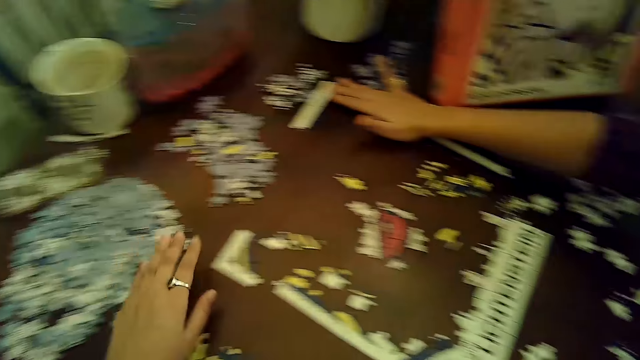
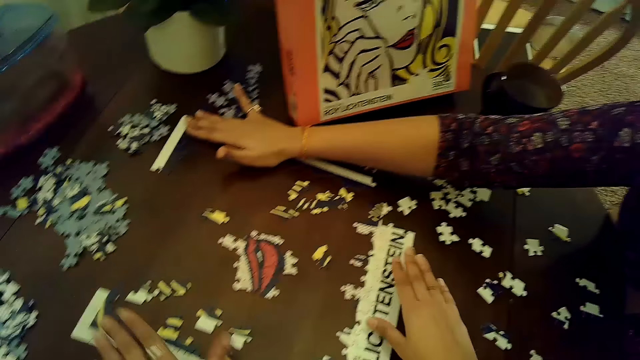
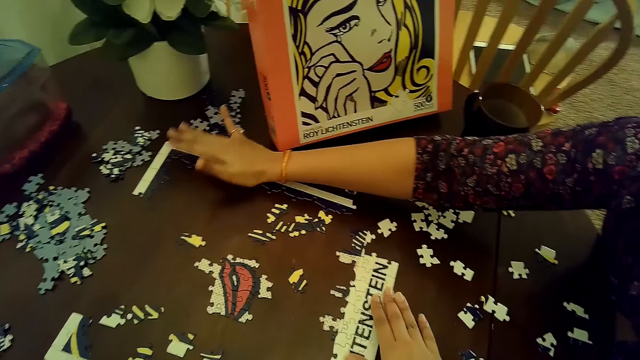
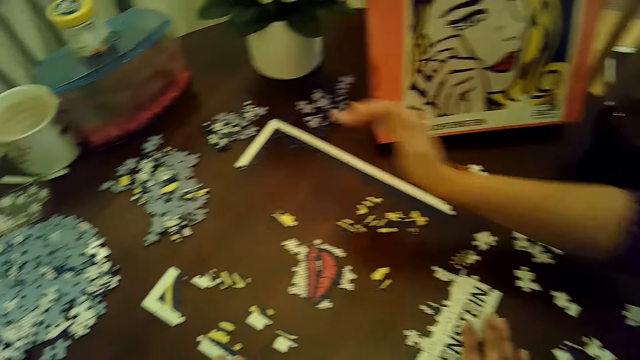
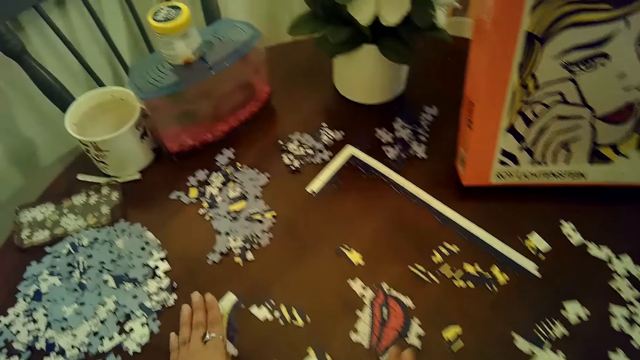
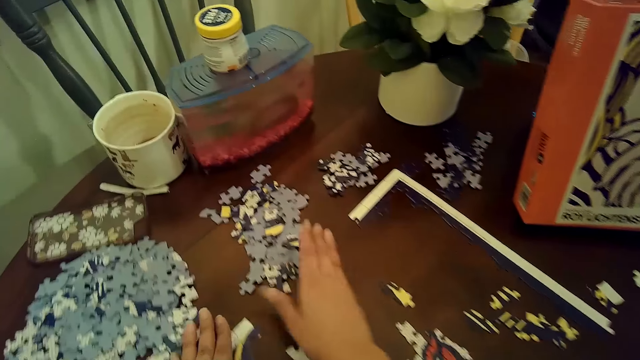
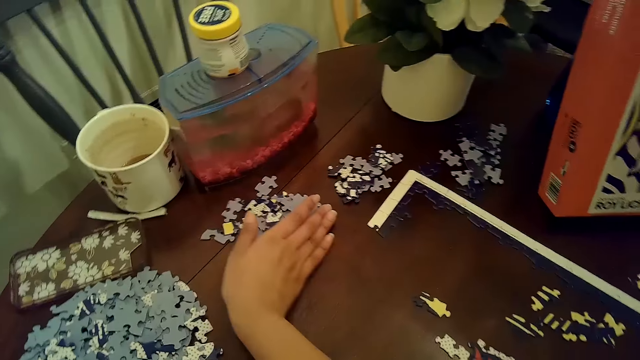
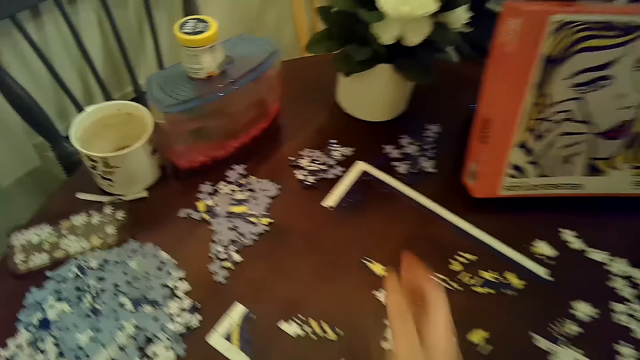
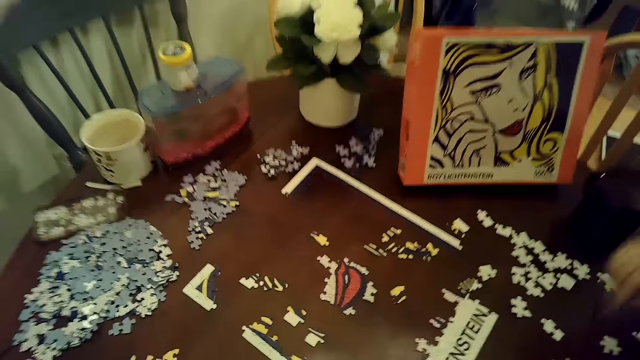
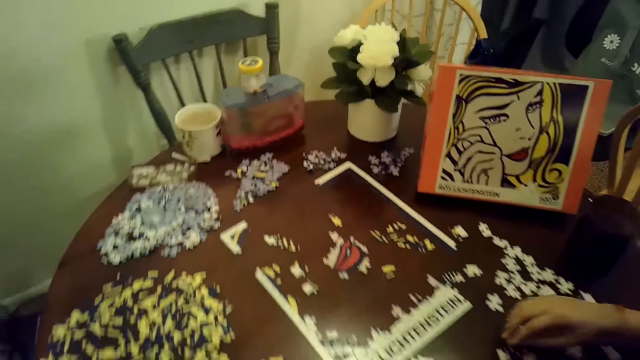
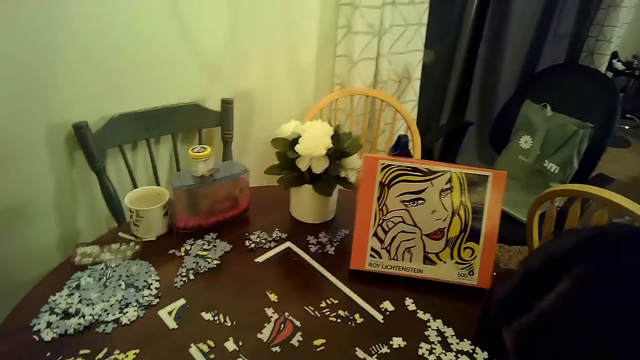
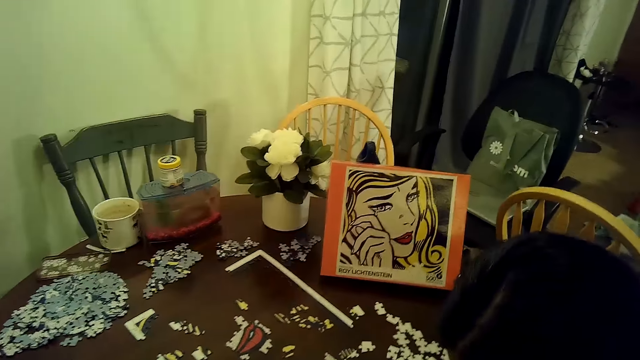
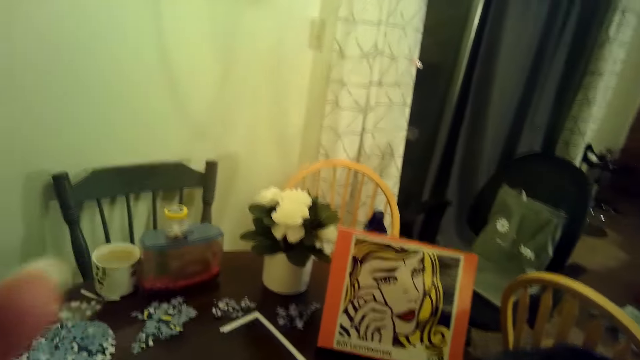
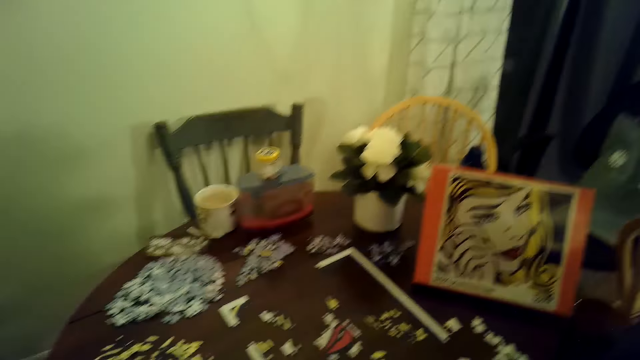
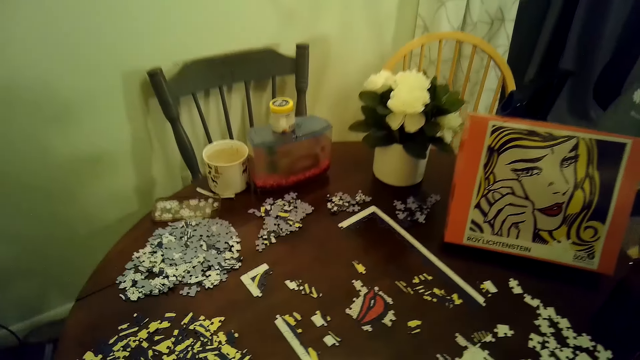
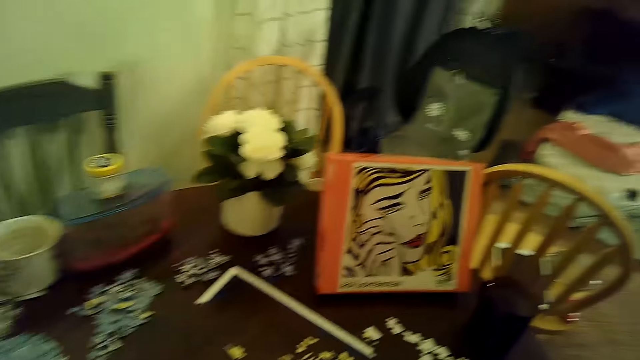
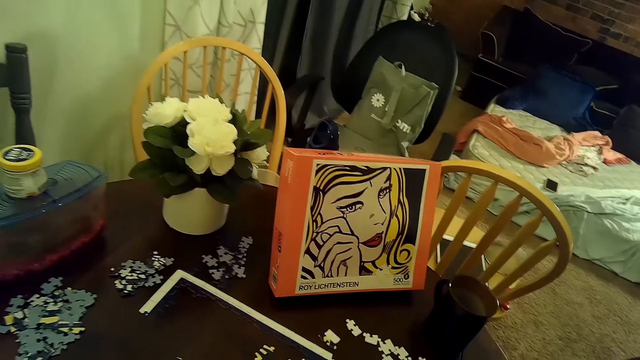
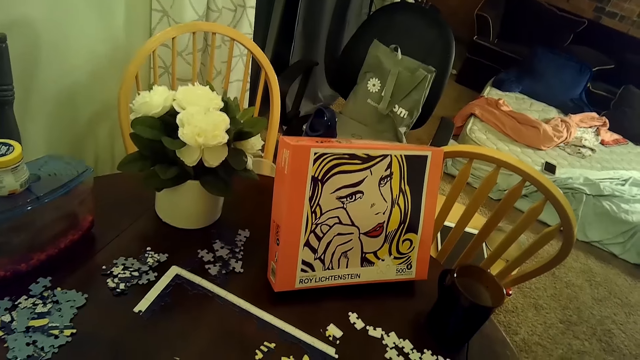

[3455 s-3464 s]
A woman moves a puzzle on the table. The camera wearer moves a part of the puzzle on the table with her left hand. She does it again. She moves puzzle pieces on the table with her right hand. The woman picks a card on the table.

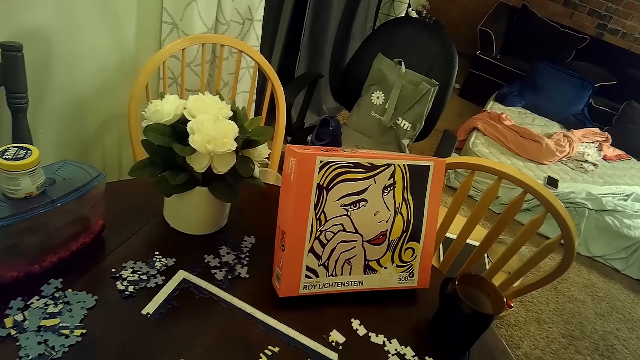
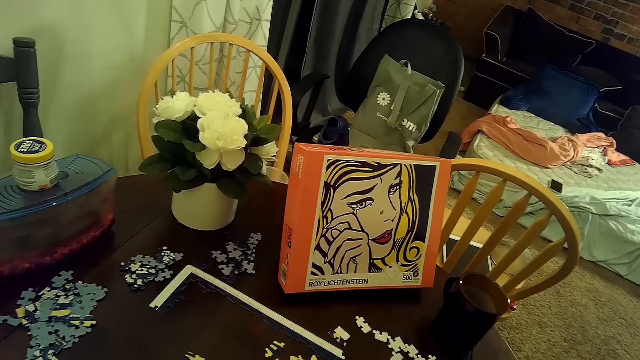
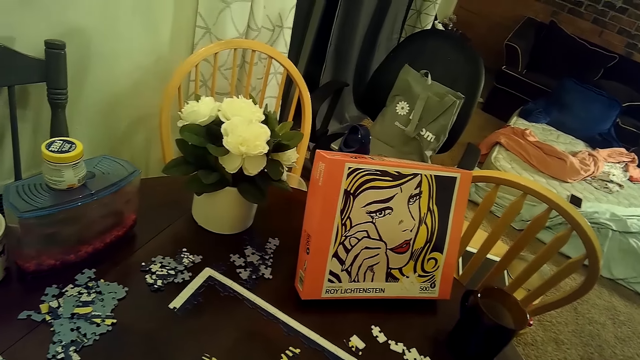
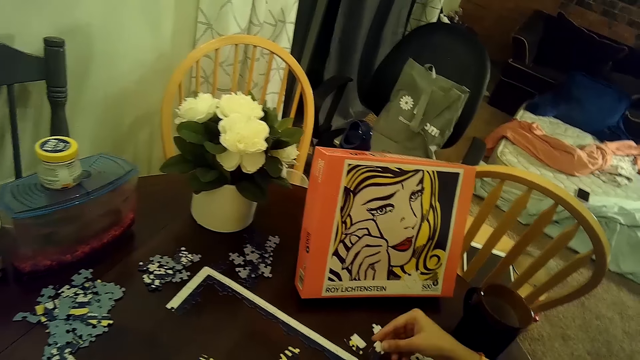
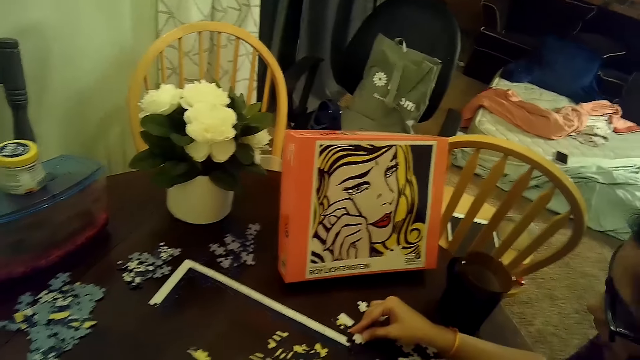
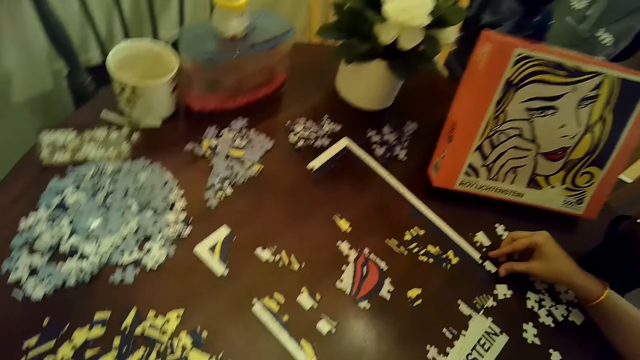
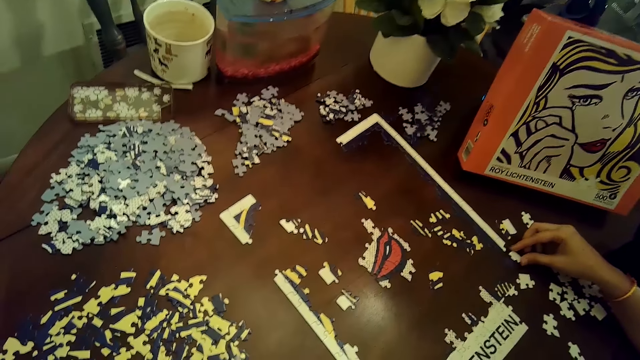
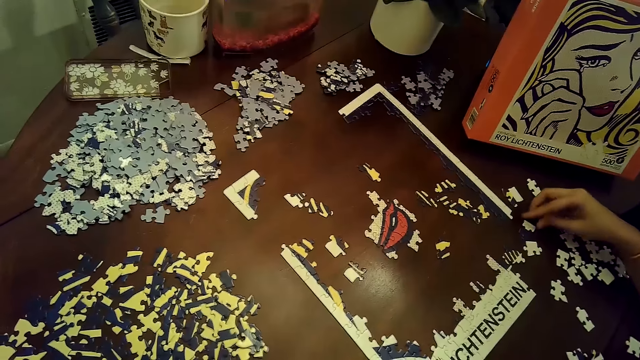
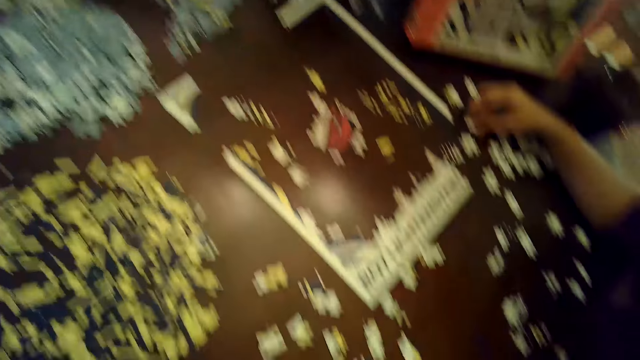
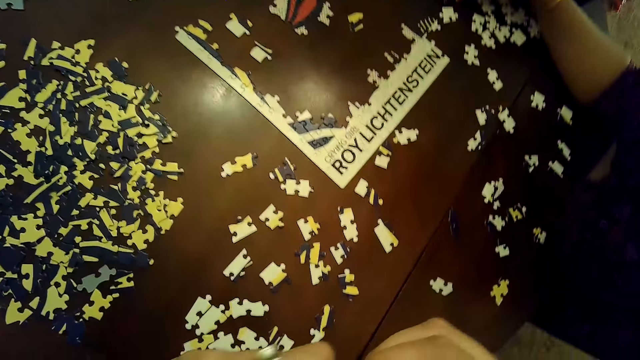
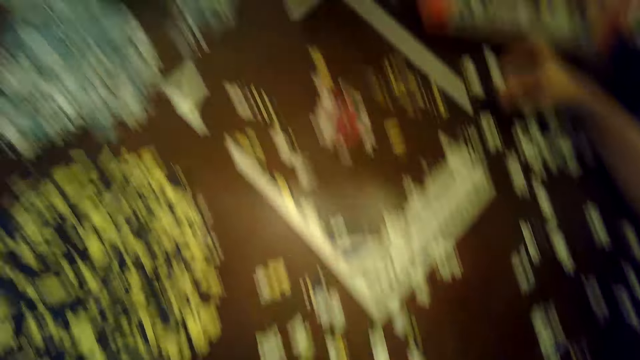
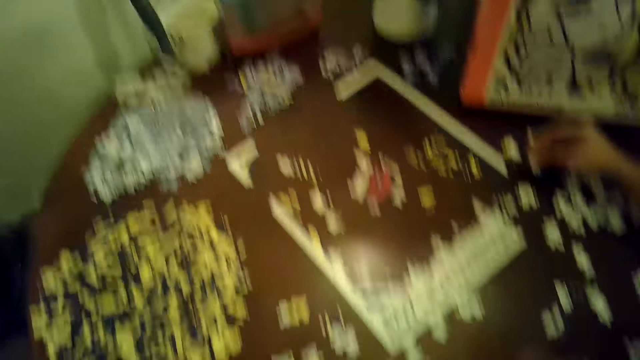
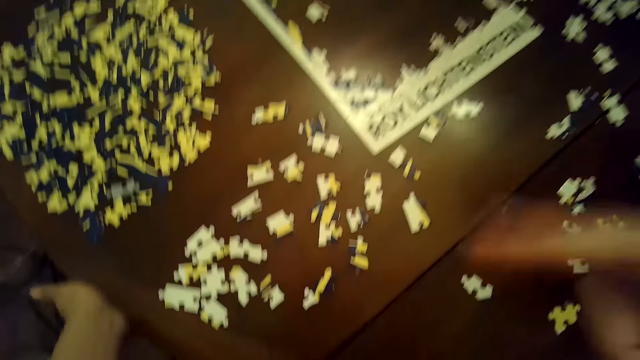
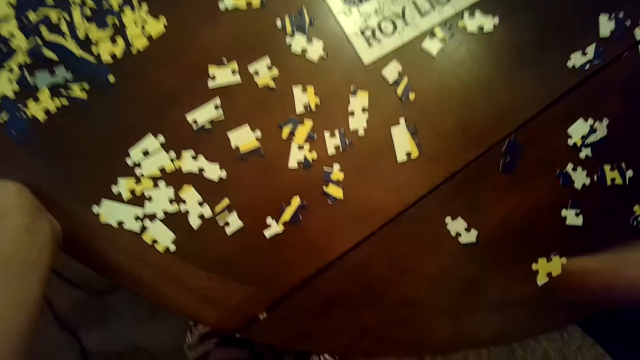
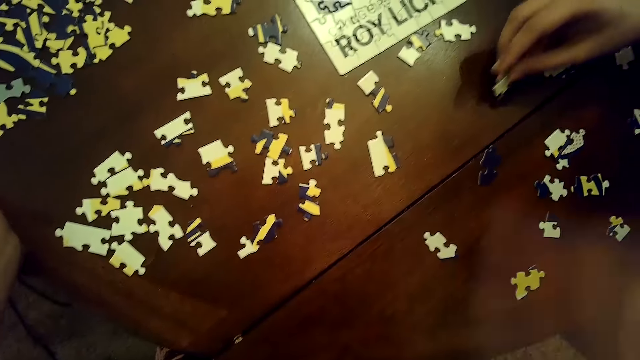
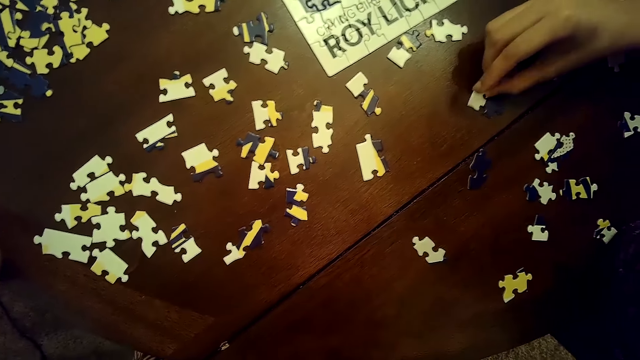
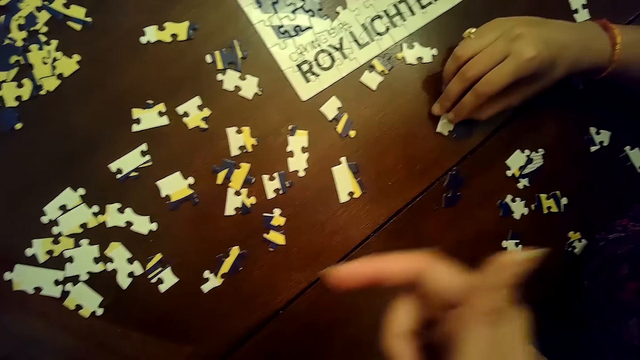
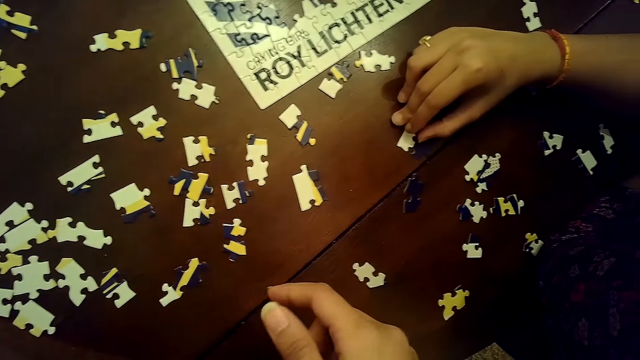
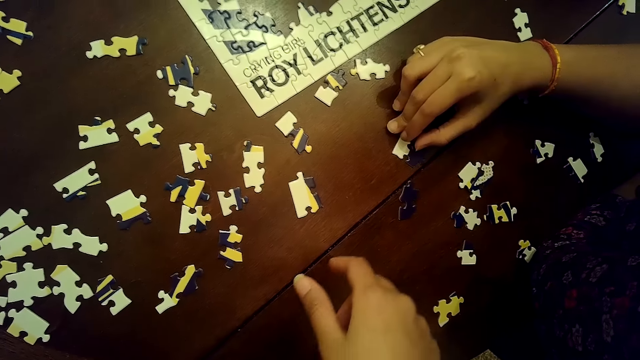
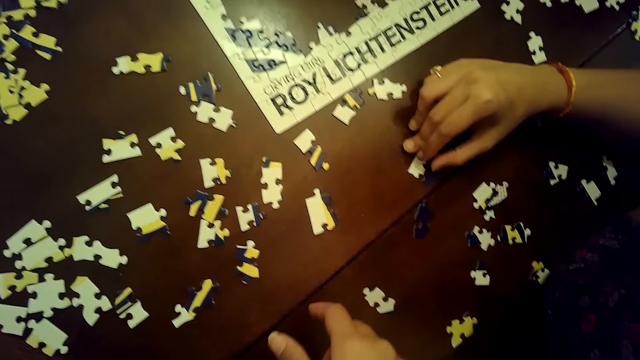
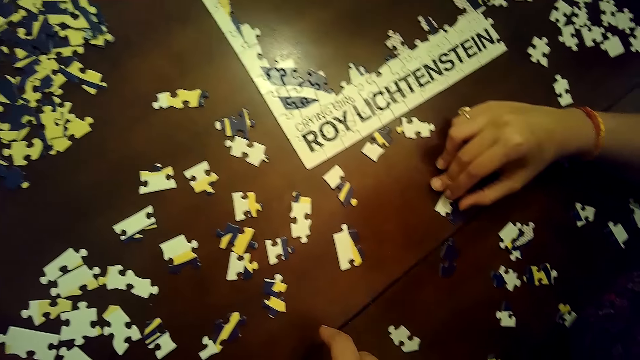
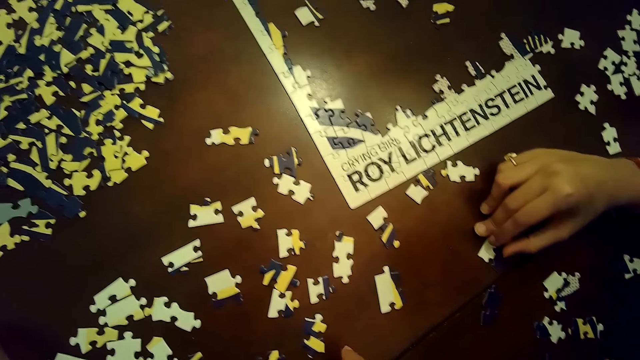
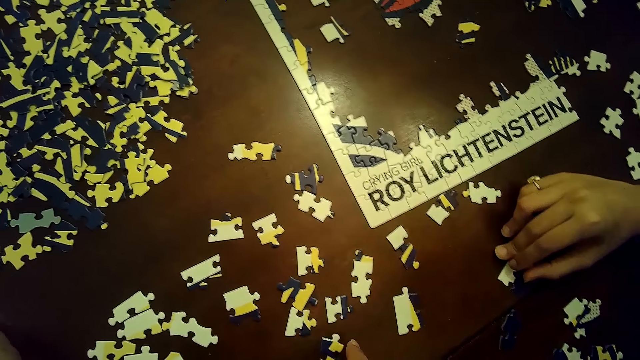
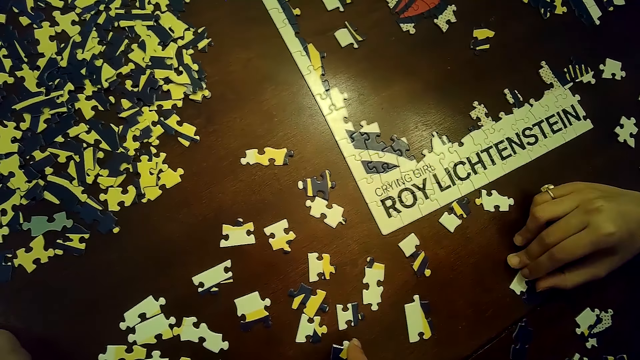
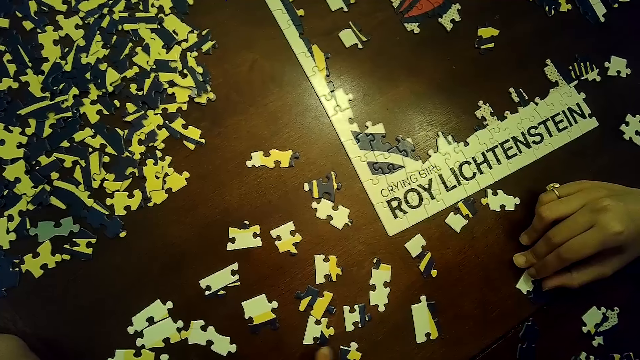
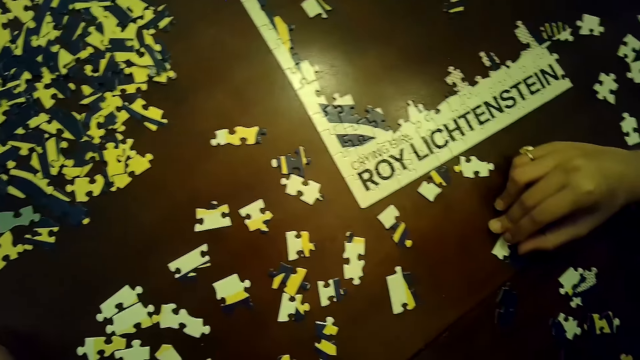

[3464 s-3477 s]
A woman puts a card on the puzzle. She moves a puzzle piece from the puzzle with her right hand. She does it again. The camera wearer sways fingers in the air. The woman places the puzzle piece on the table with her right hand. She touches a card on the table and moves the puzzle piece from the puzzle with her right hand. The camera wearer points at the tables on a table.
